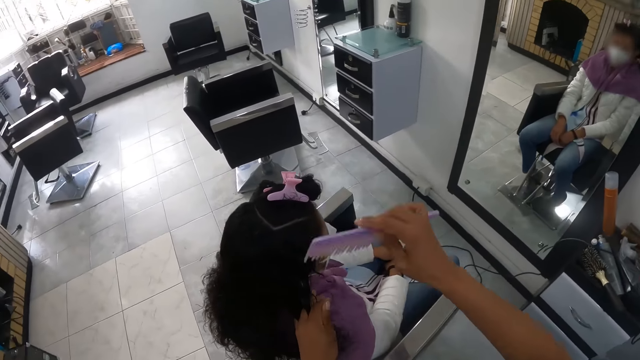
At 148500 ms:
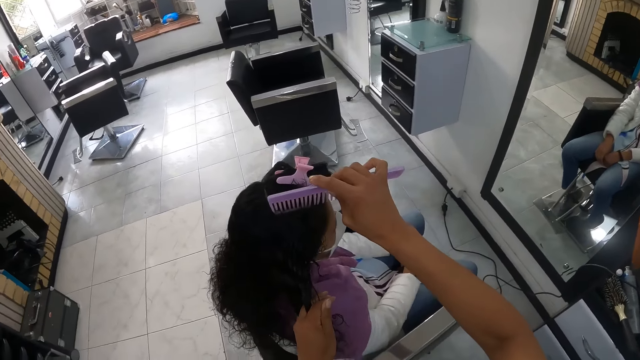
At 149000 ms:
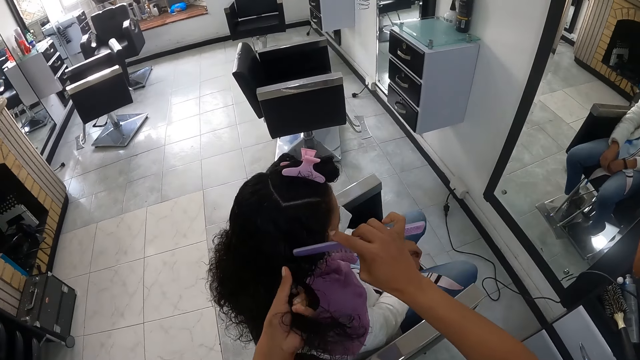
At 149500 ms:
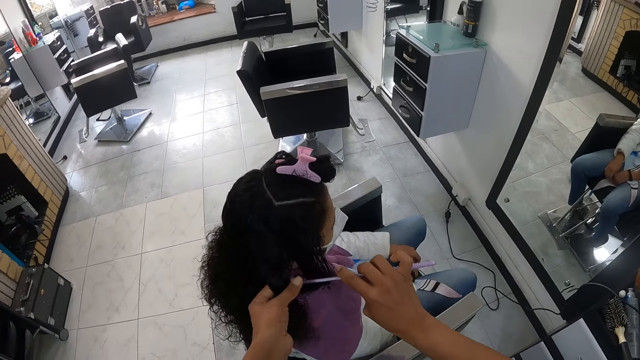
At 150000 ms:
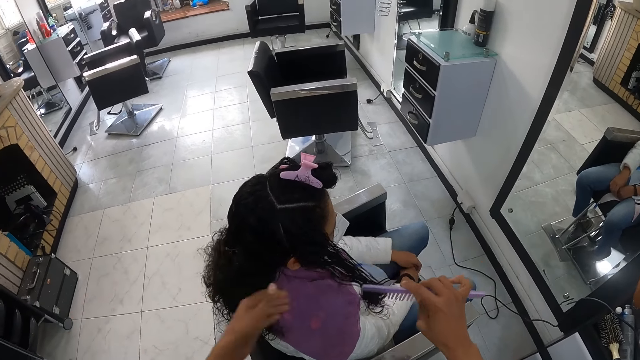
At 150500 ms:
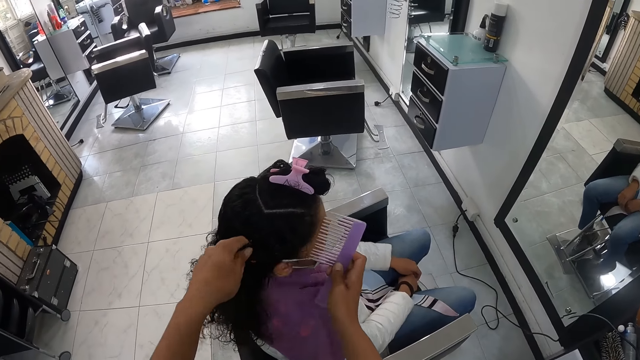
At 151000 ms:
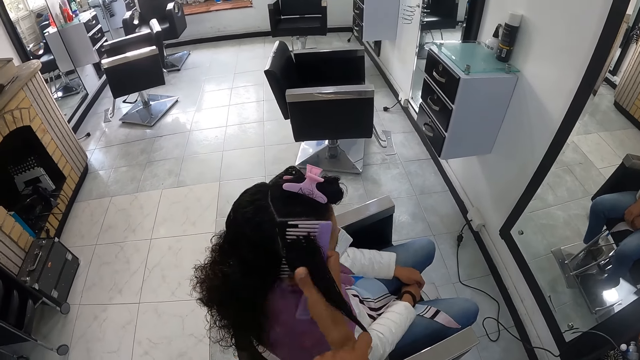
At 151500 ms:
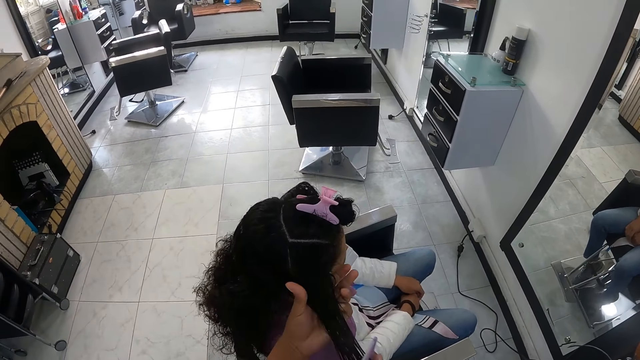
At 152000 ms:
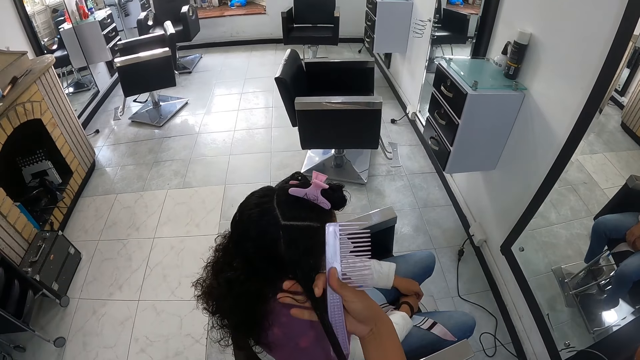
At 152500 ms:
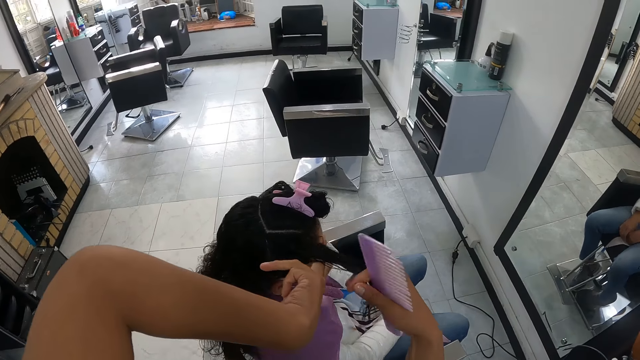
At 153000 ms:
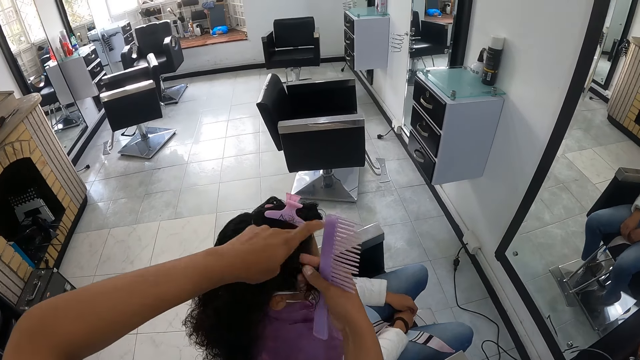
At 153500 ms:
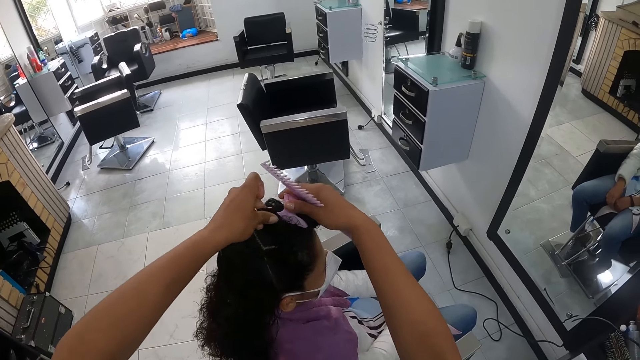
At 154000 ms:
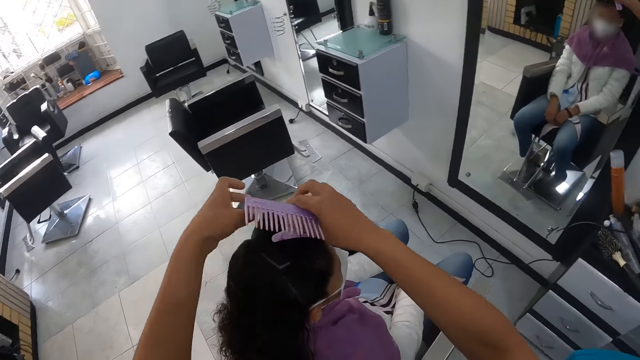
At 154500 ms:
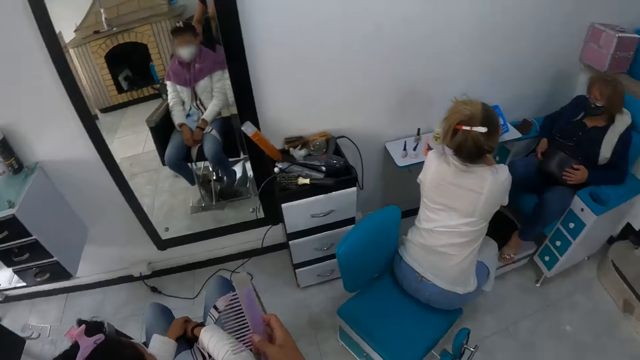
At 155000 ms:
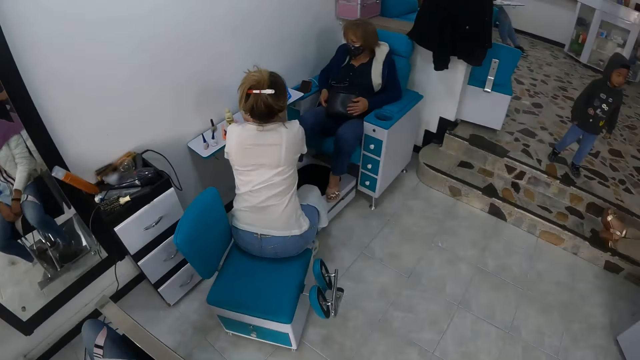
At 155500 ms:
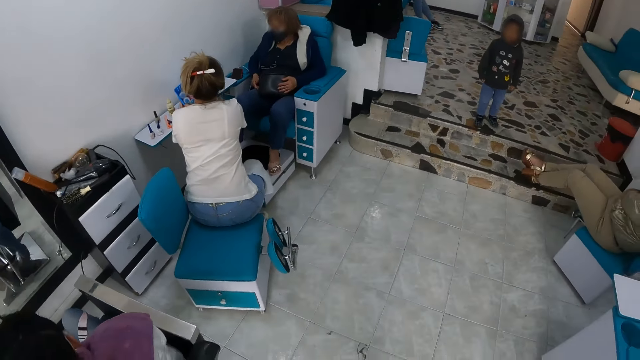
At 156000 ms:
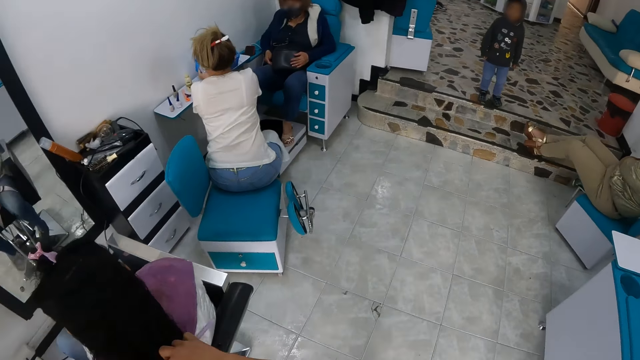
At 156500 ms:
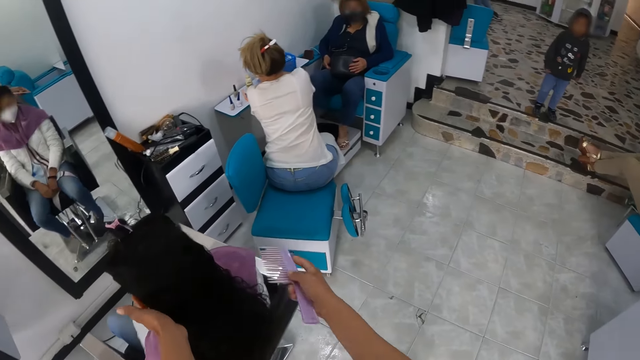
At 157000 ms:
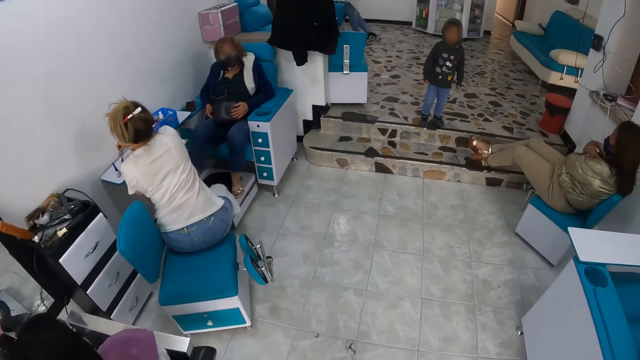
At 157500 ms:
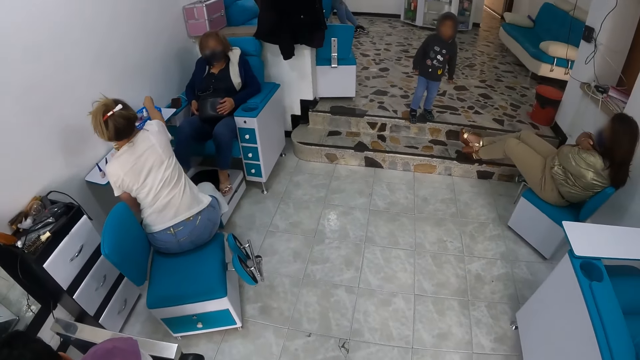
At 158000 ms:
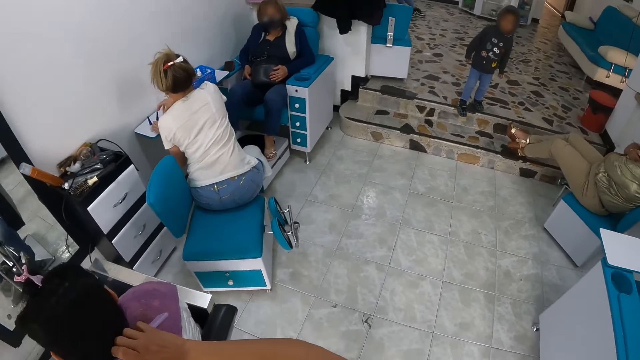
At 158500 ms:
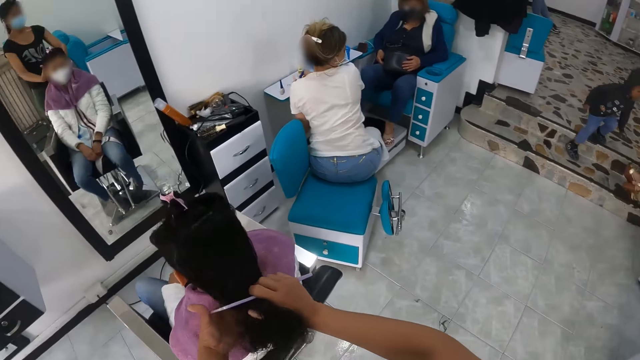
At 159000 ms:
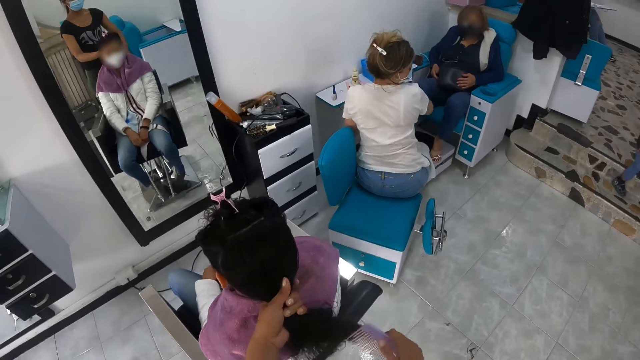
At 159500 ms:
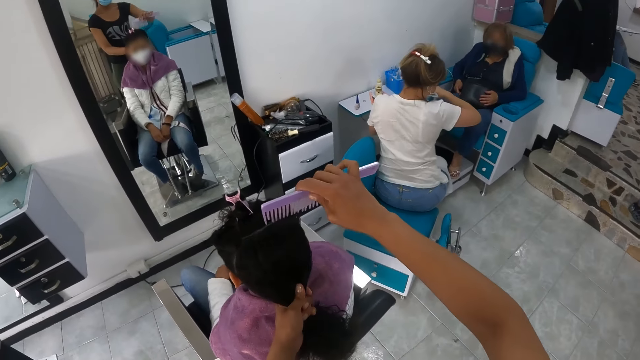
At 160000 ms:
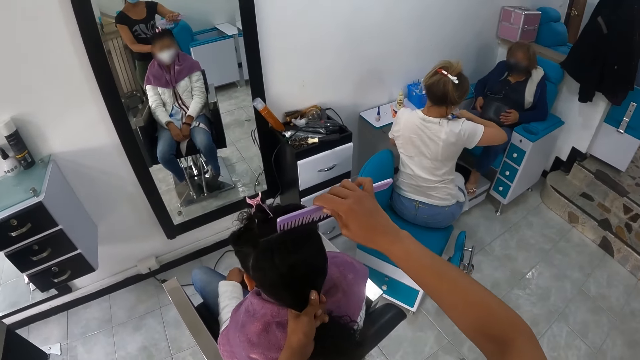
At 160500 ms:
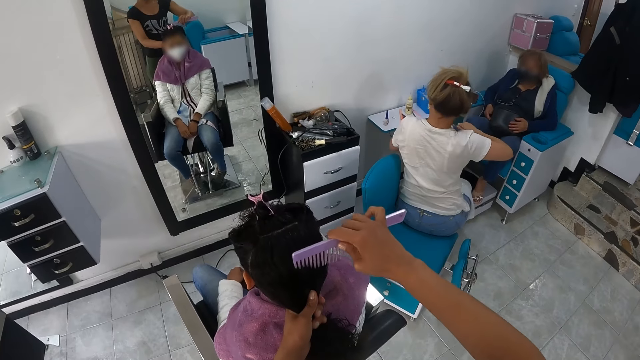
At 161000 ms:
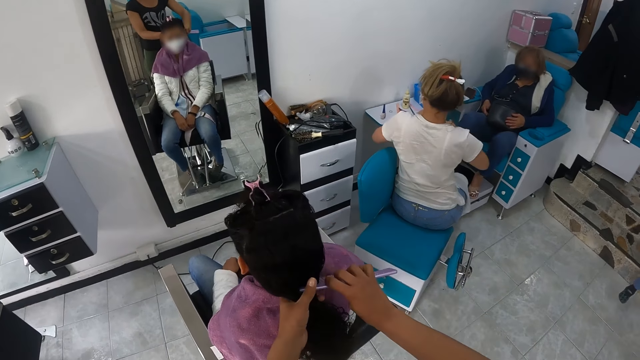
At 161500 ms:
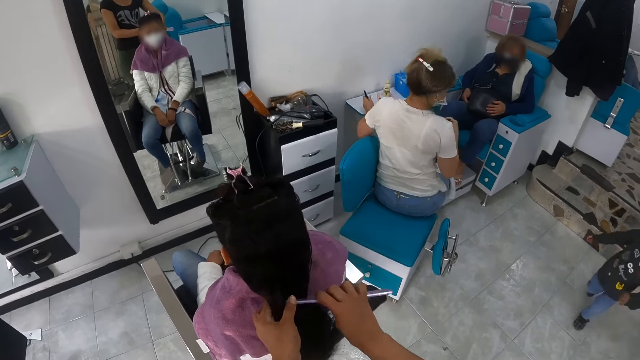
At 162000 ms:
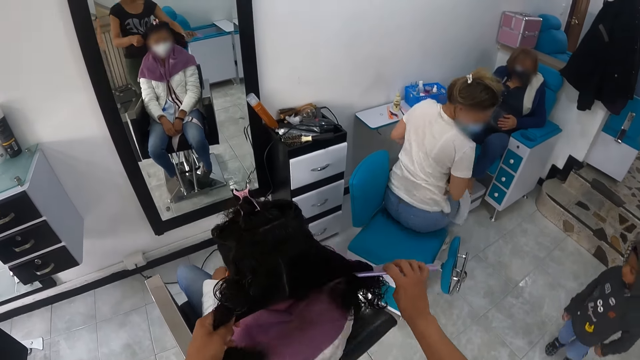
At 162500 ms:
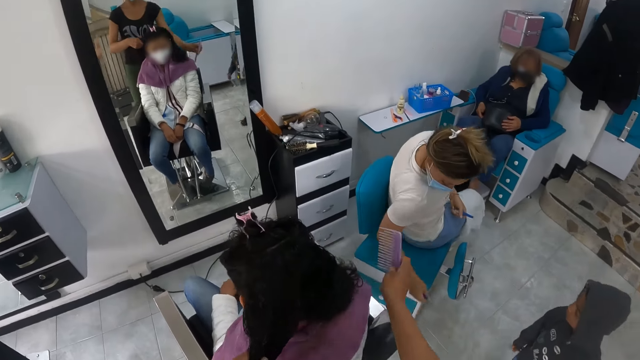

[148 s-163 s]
The camera wearer styles the hair of a woman with the comb in her right hand. She pins the hair of the woman with the hairclip in her right hand. Another woman puts a nail polish from the nails stand into a nails kit basket with her right hand. The camera wearer combs the hair of the first woman with the comb in her right hand. The other woman picks up a nail polish from the nails stand with her right hand. The camera wearer styles the hair of the first woman with the comb in her right hand. A baby walks towards the camera wearer.

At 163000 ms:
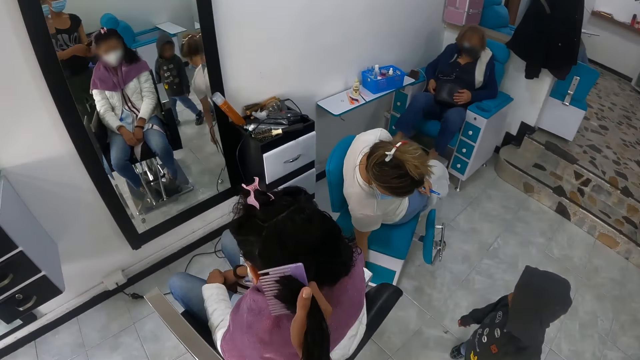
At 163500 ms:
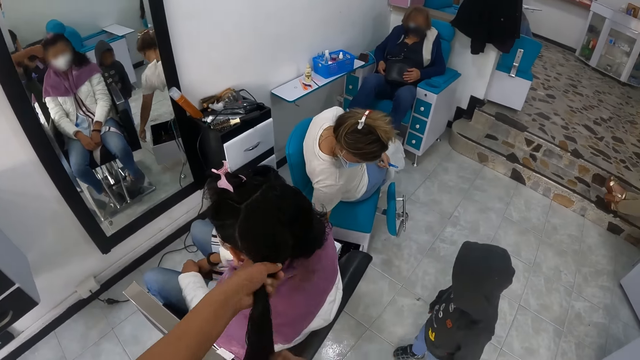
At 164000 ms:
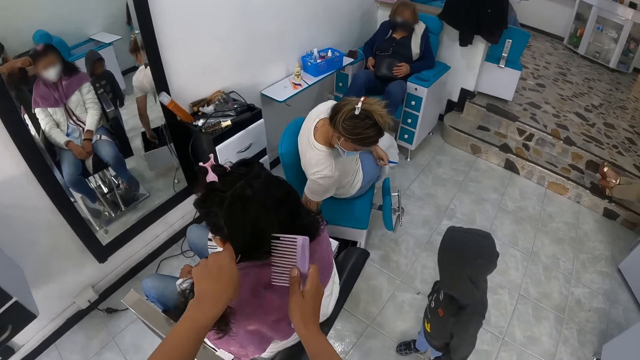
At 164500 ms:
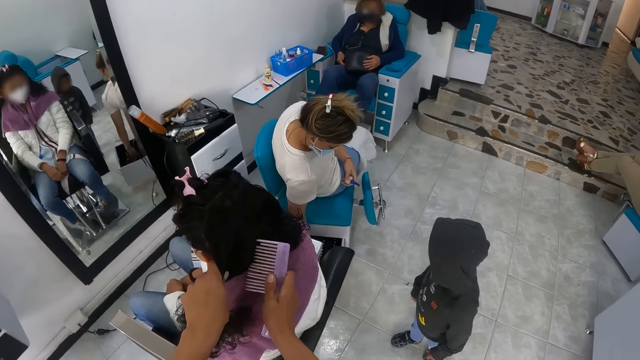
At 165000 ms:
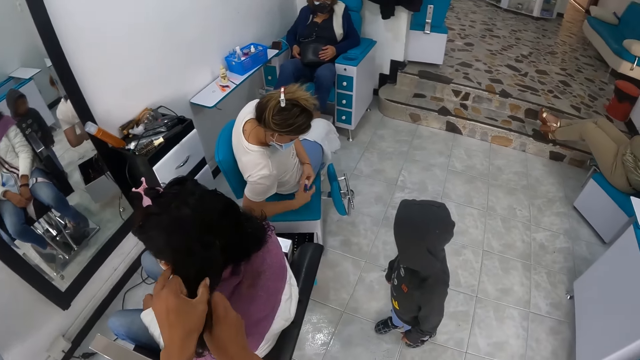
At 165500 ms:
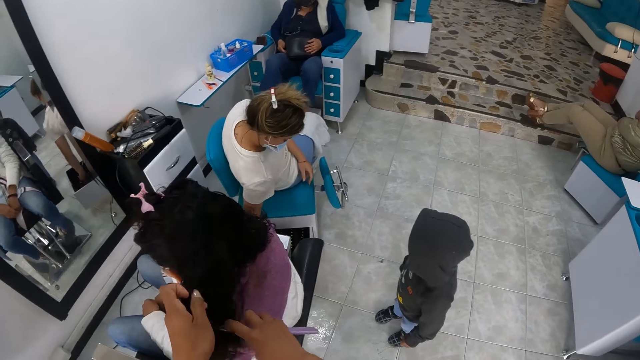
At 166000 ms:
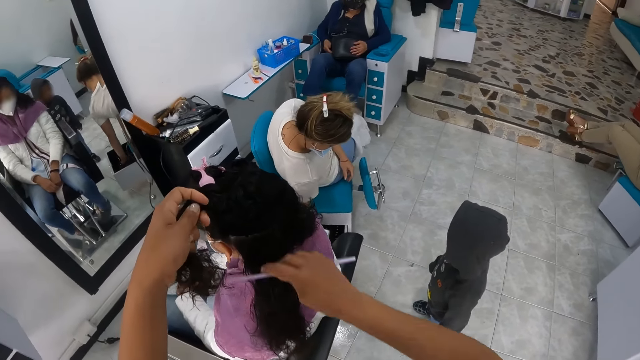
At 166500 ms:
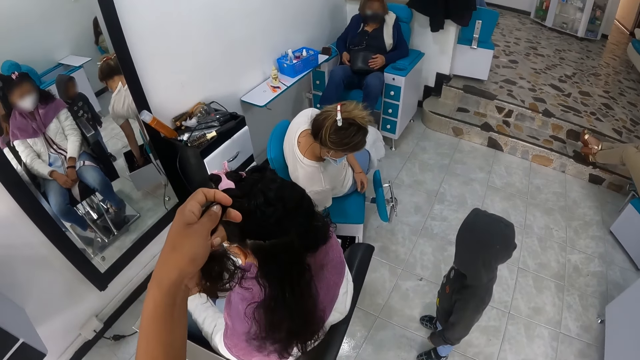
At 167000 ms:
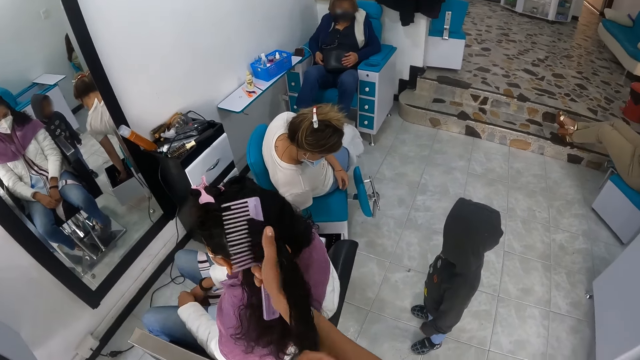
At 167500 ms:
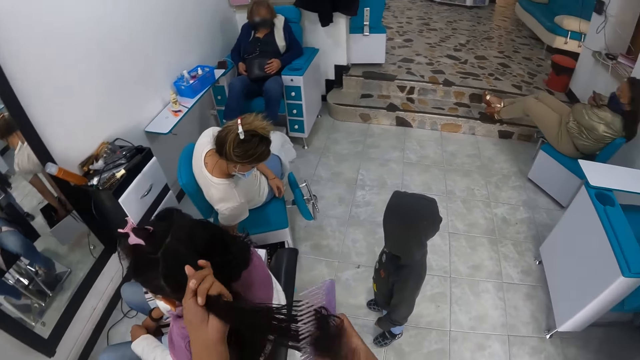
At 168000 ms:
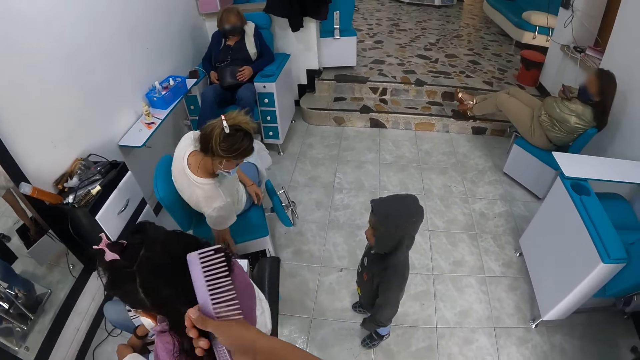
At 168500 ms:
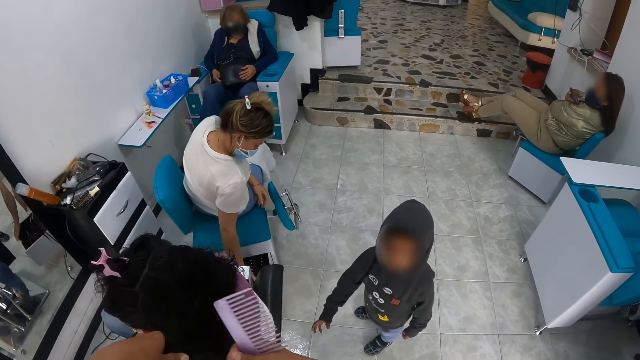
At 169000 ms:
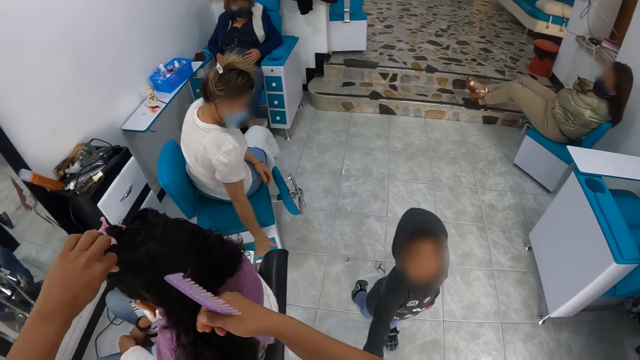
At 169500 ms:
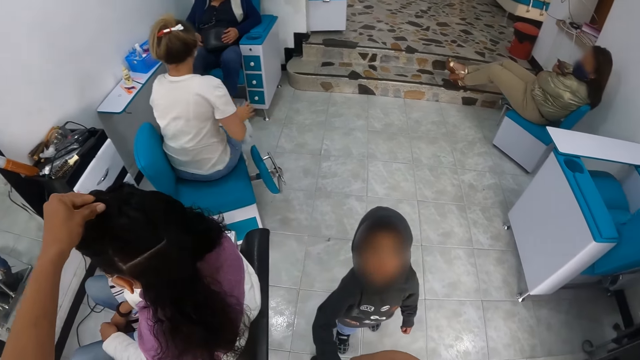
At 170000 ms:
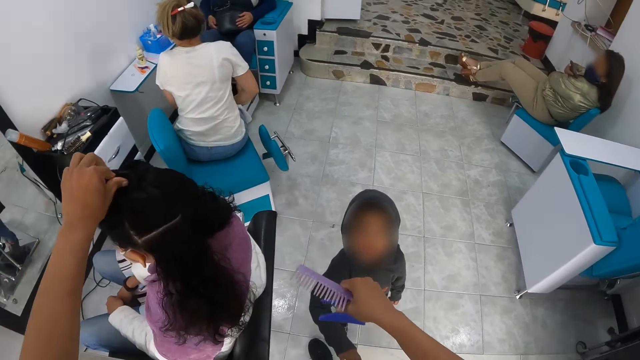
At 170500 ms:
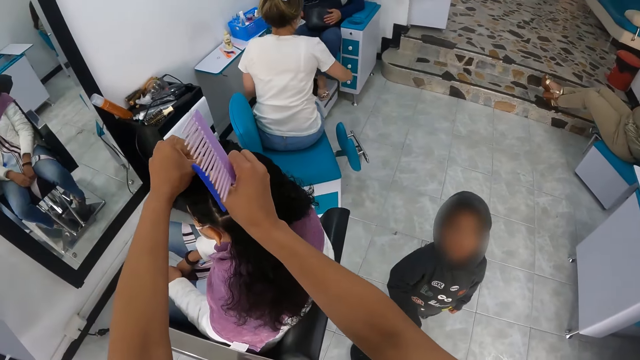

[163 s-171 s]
A woman opens a chair drawer with her right hand. The camera wearer styles the hair of another woman with the comb in her right hand. The first woman passes the nail polish in her left hand to her right hand. She drops the nail polish into the chair drawer with her right hand. A baby interacts with the camera wearer. The camera wearer pins the hair of the other woman with the hairclip in her right hand.
